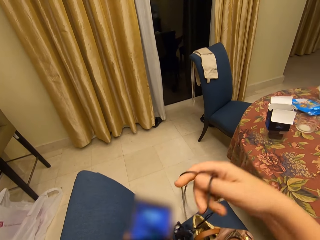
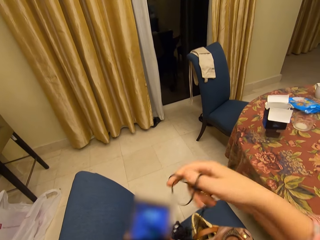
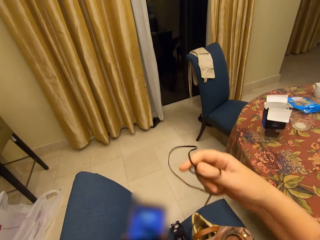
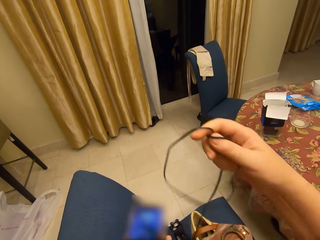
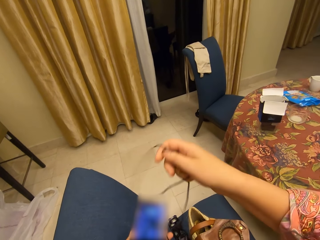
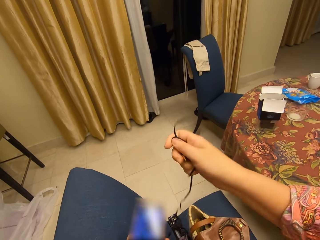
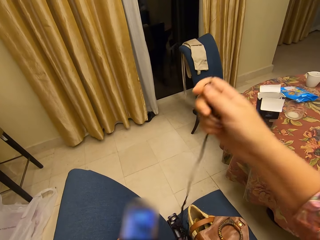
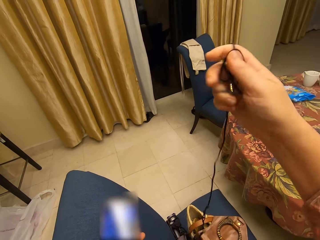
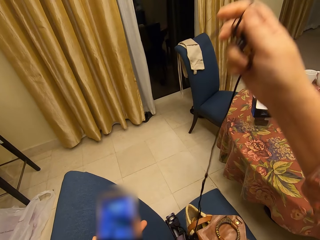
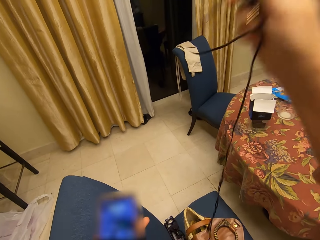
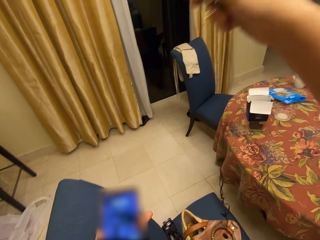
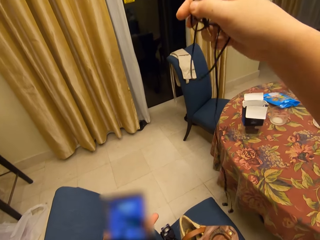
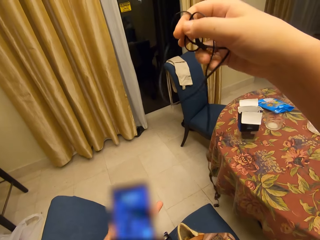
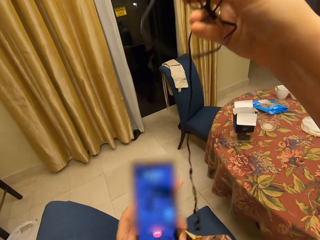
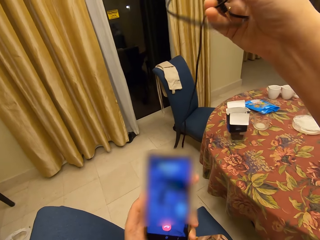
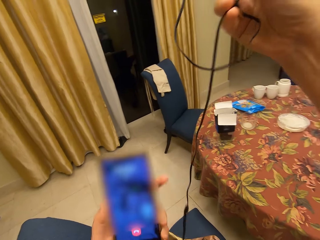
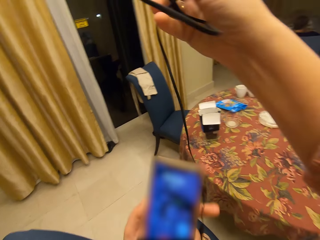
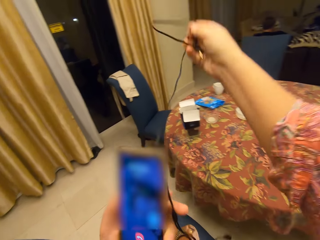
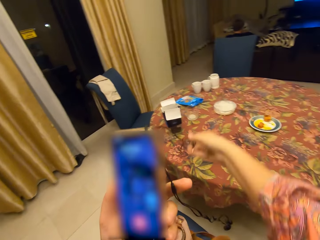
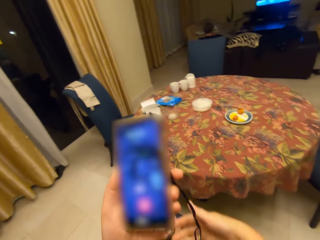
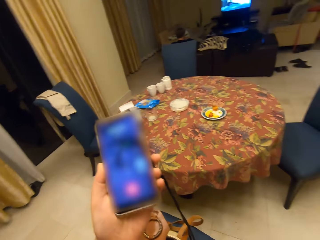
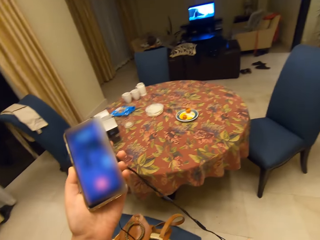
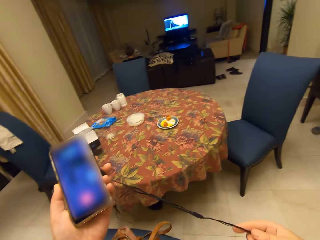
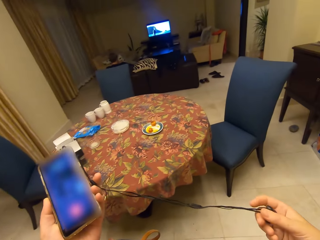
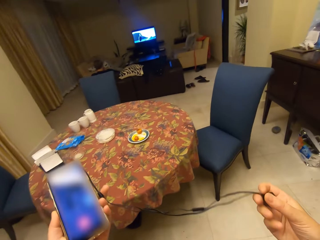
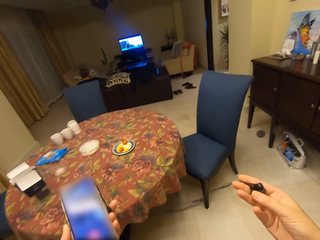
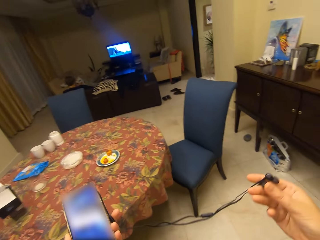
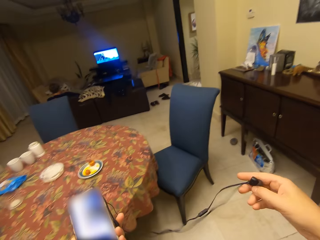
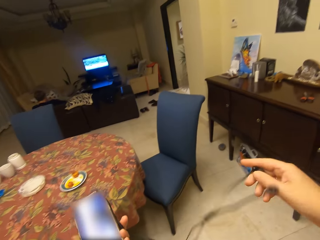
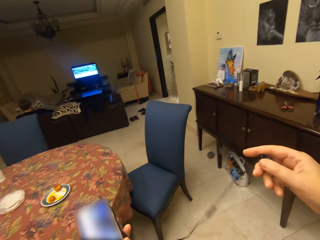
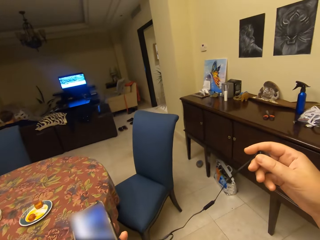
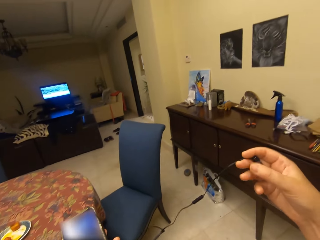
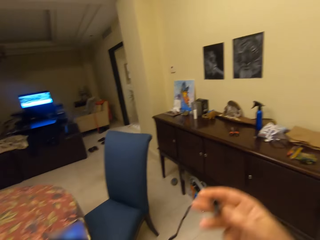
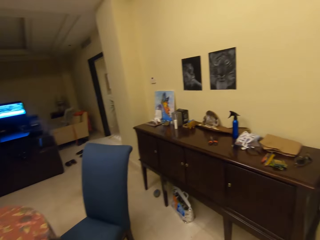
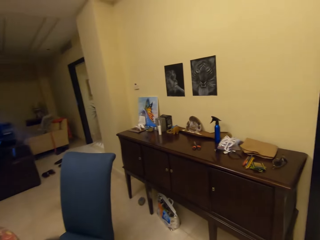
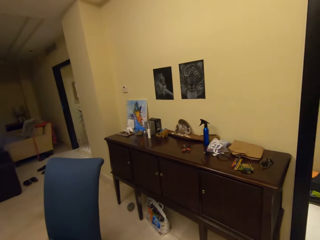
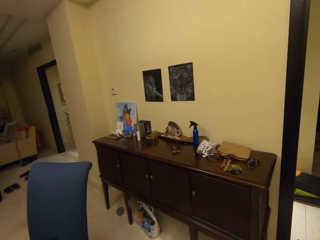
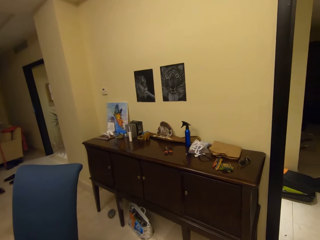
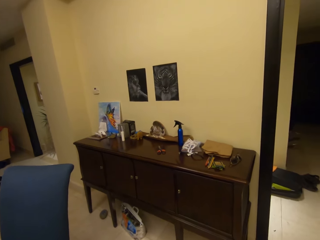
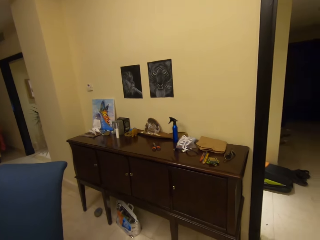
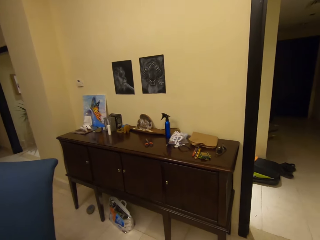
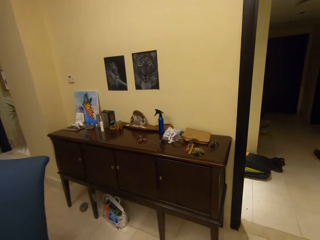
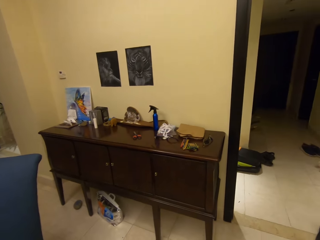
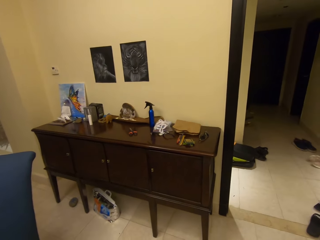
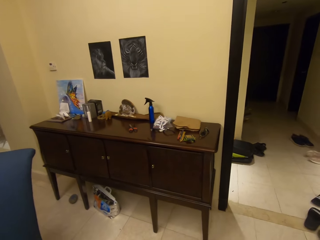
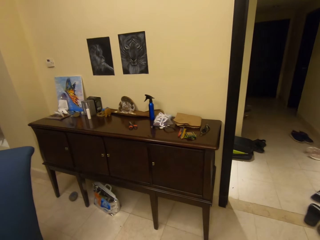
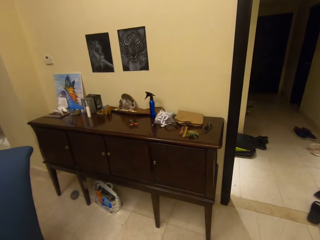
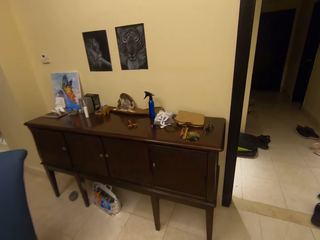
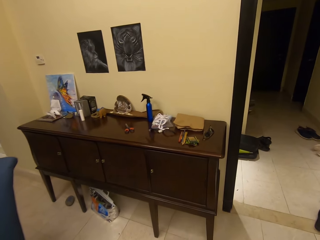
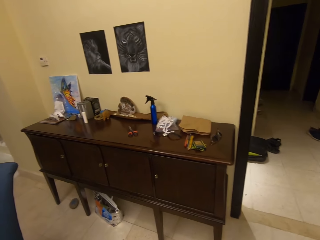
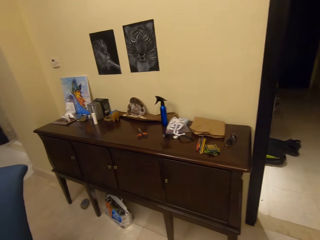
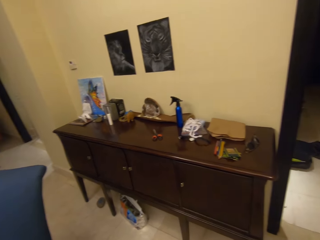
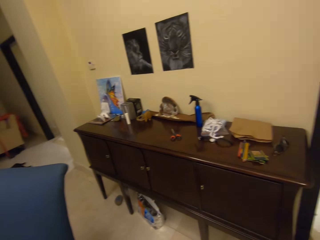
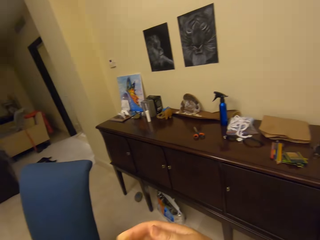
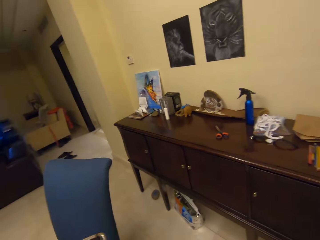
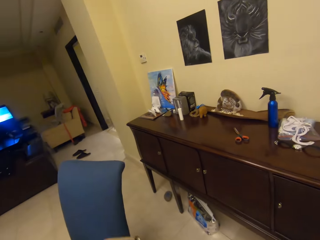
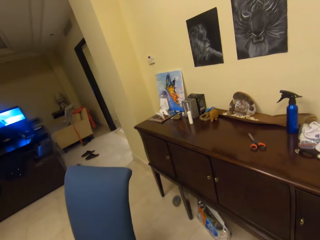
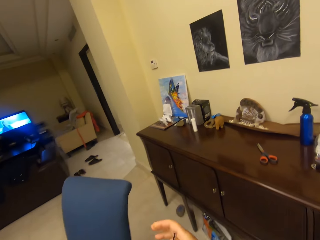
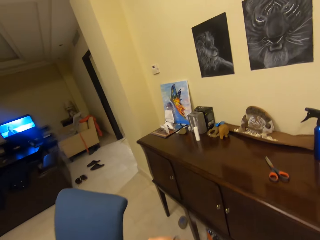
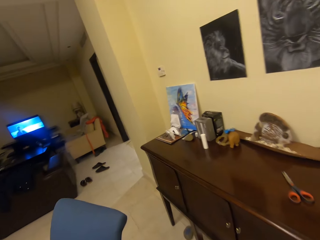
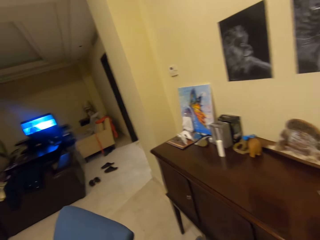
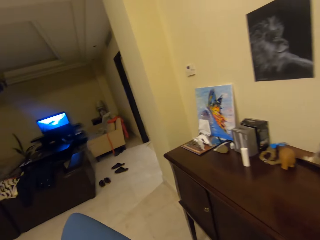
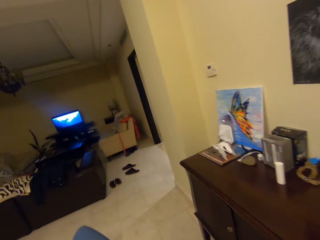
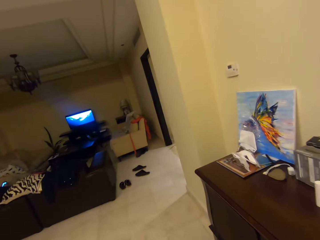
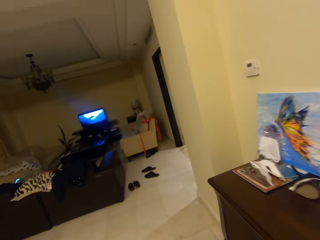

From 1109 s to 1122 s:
The camera wearer holds the earphones. They move in the room. They sort the earphone. They look around. They talk in the house. They walk around the house.

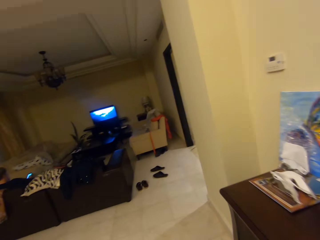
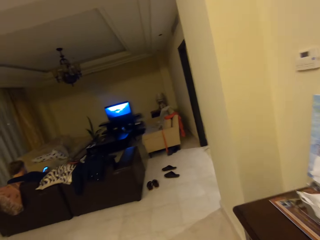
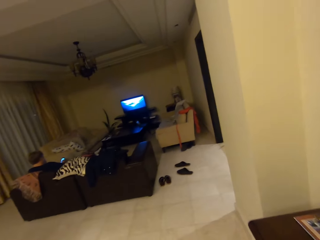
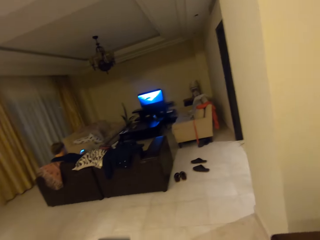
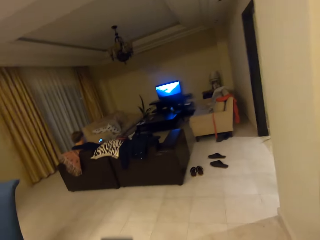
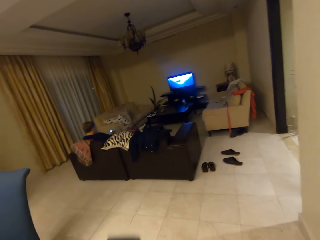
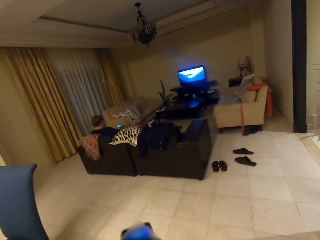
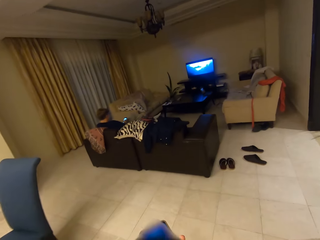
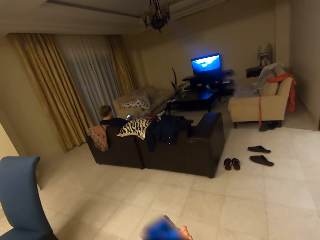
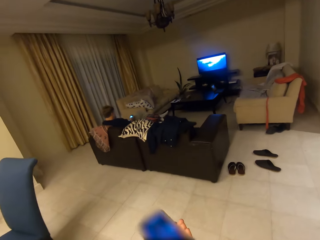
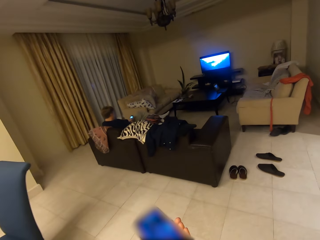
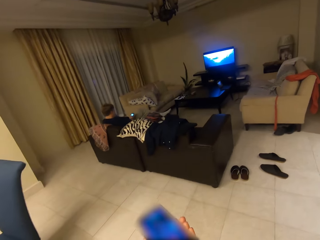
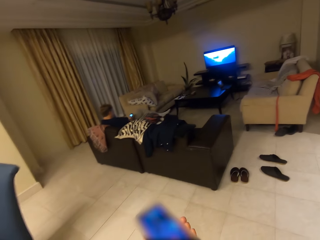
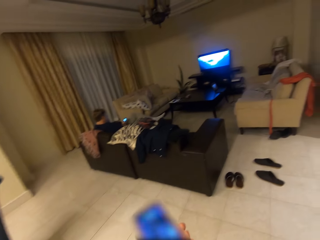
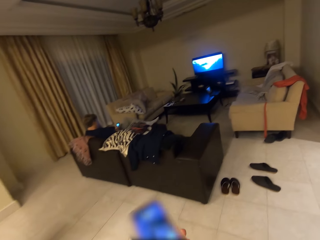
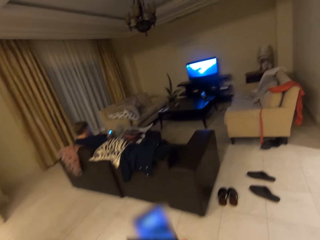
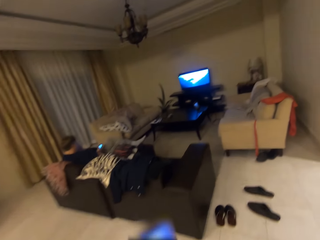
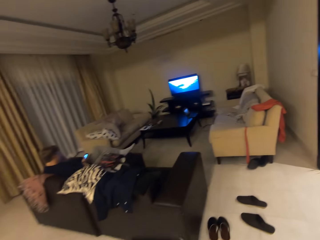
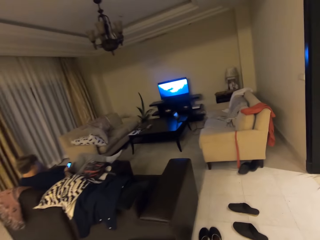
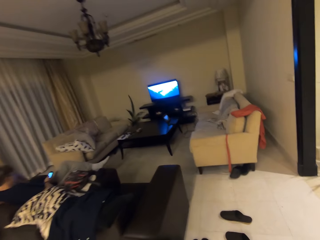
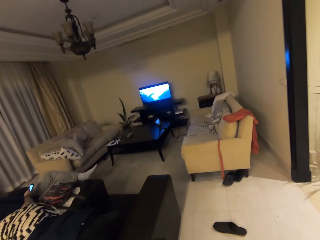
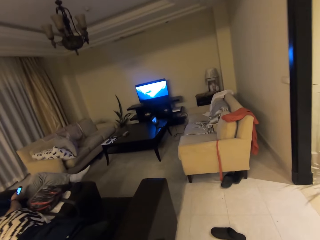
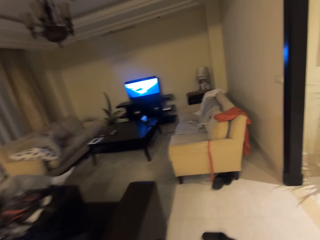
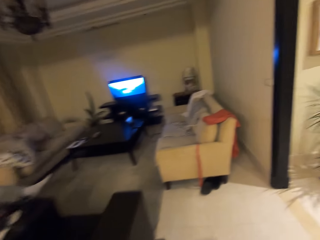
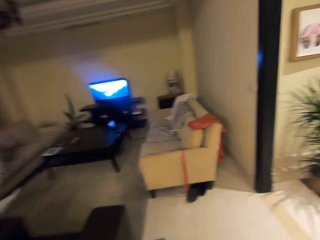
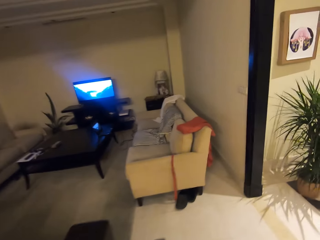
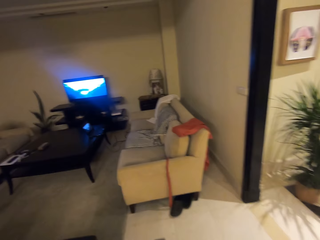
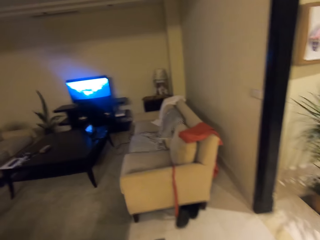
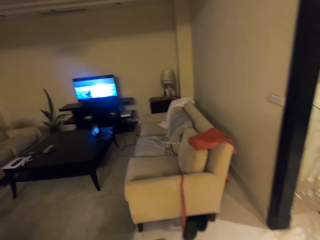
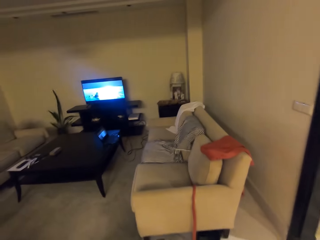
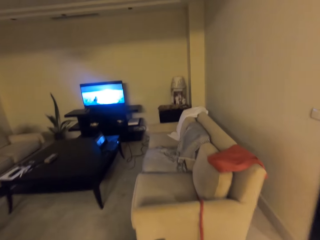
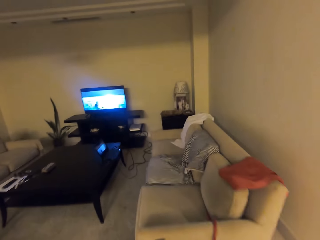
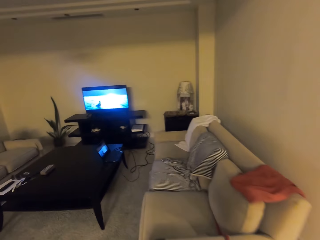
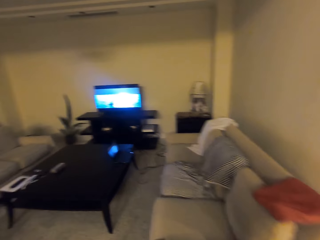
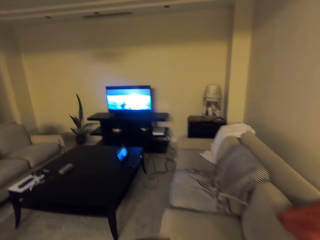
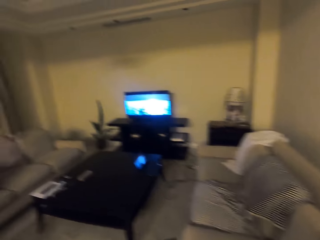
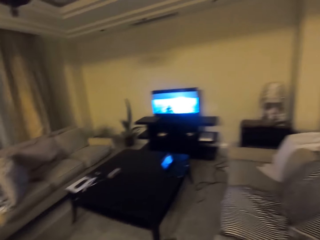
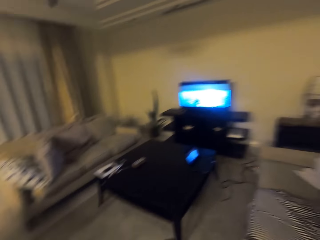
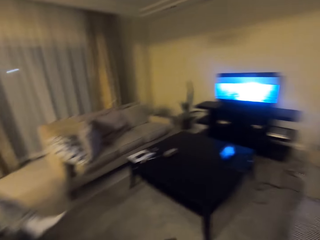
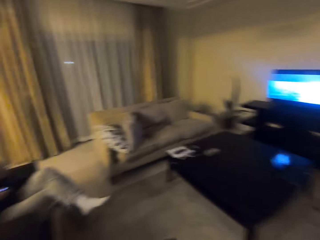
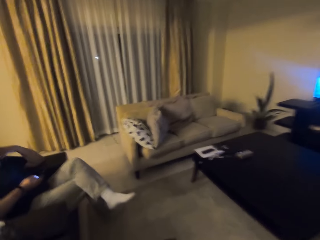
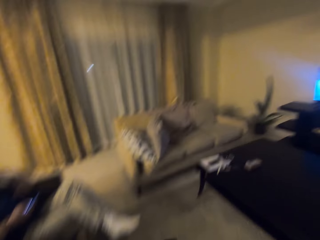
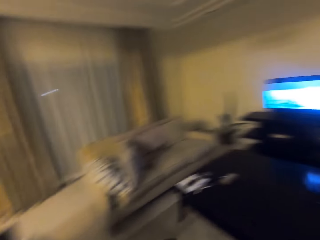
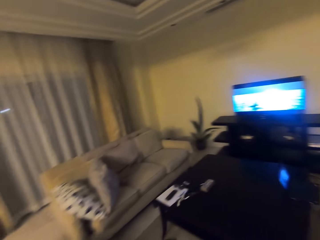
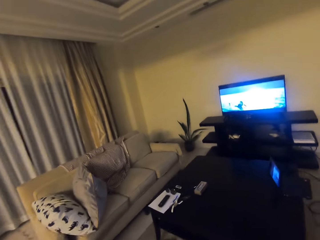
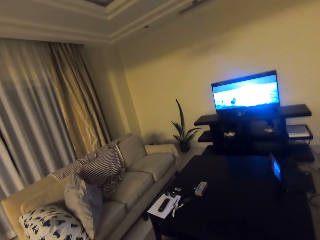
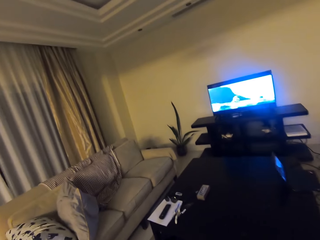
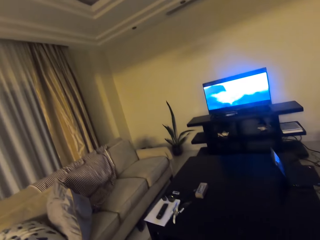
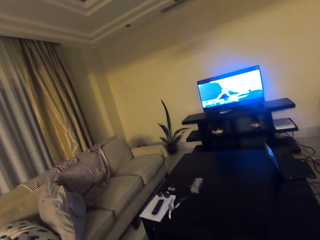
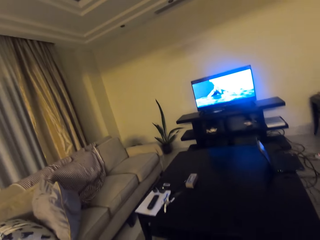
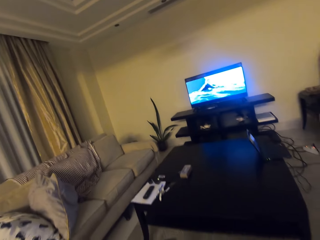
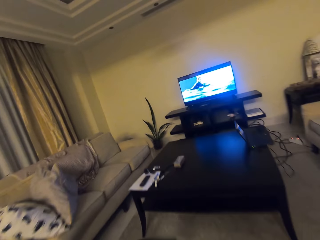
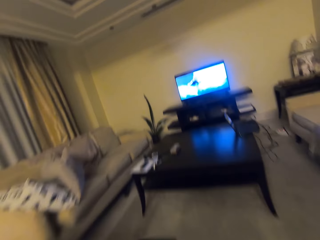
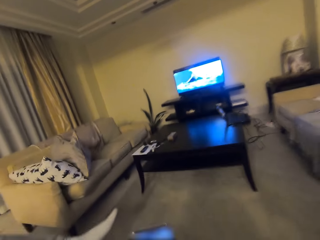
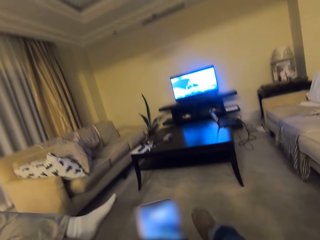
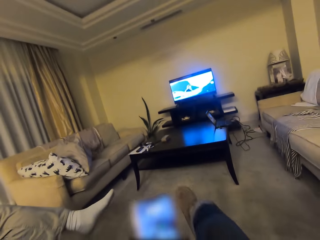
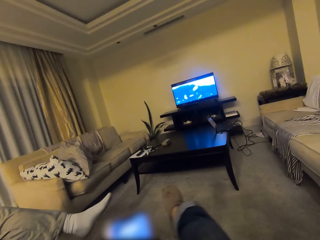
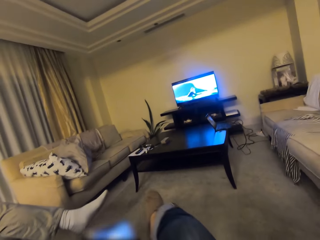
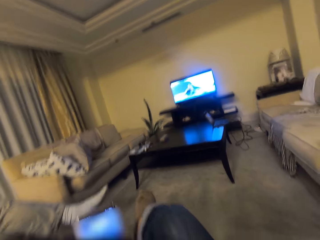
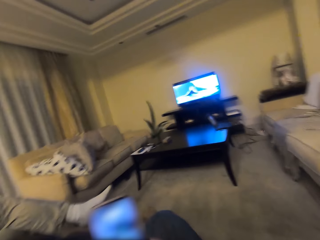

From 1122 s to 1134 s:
The camera wearer uses the phone. They sit on the sofa. They talk in the room. They use the phone.
